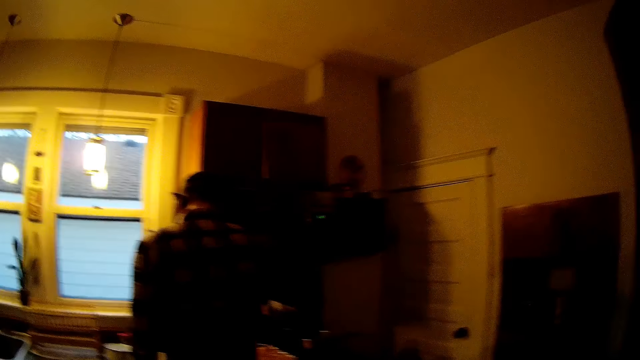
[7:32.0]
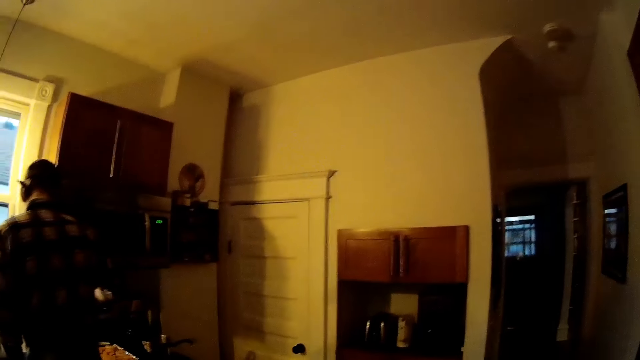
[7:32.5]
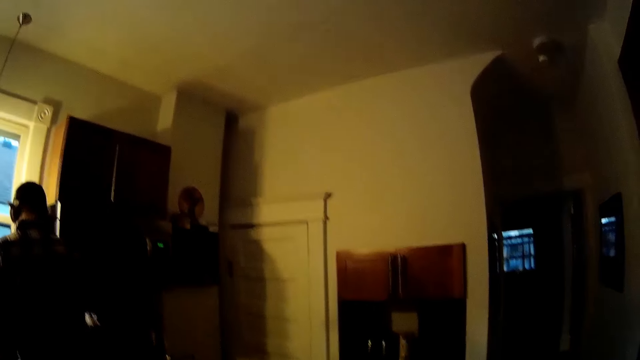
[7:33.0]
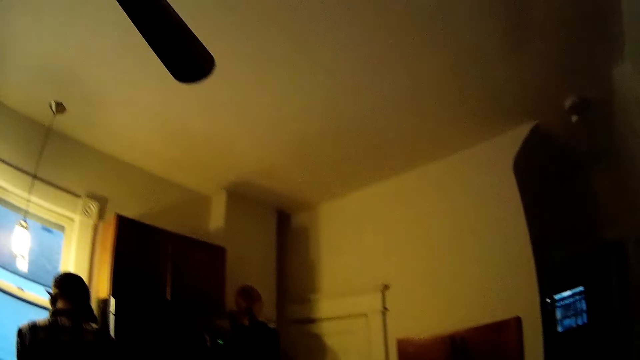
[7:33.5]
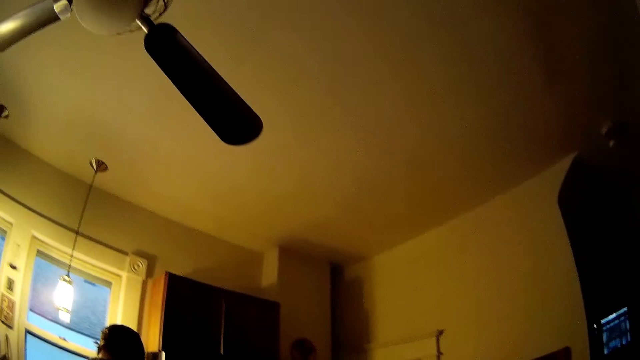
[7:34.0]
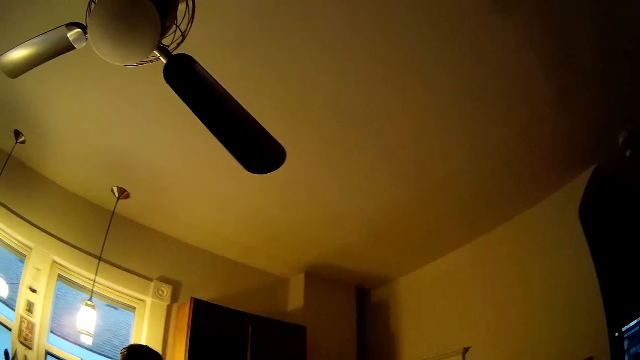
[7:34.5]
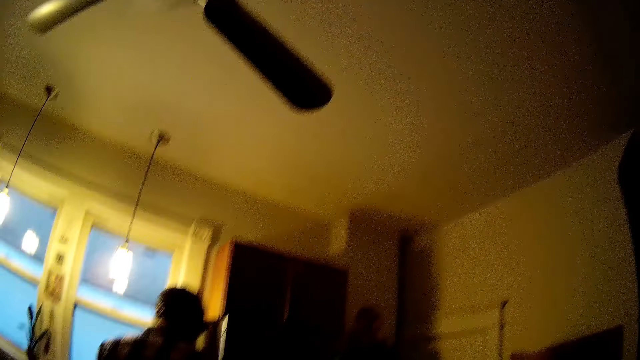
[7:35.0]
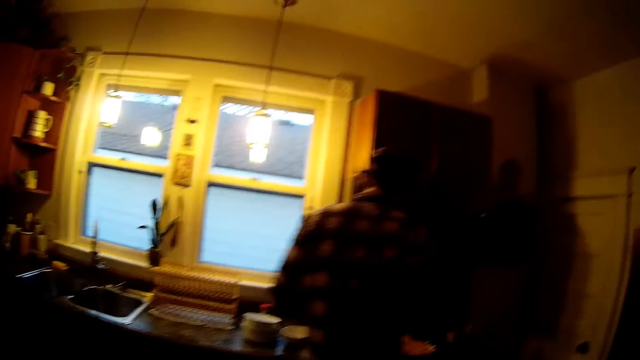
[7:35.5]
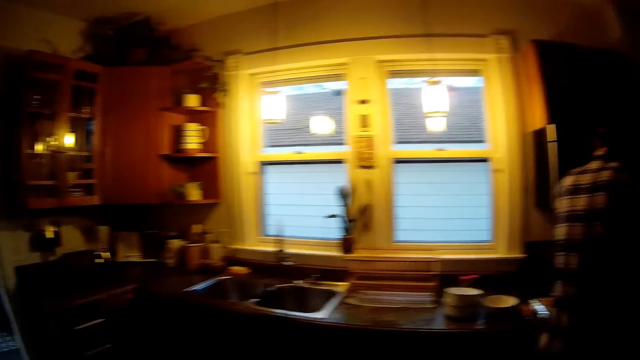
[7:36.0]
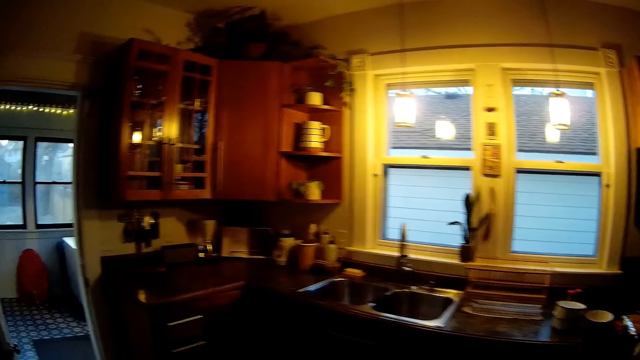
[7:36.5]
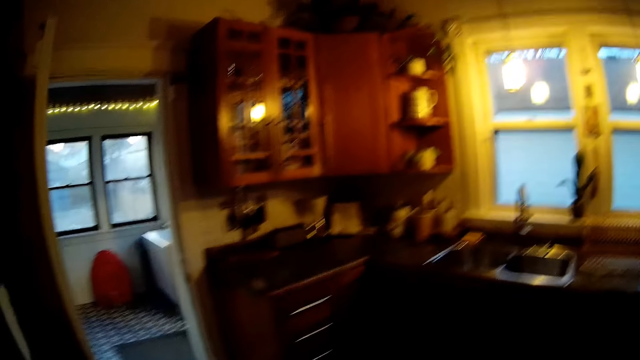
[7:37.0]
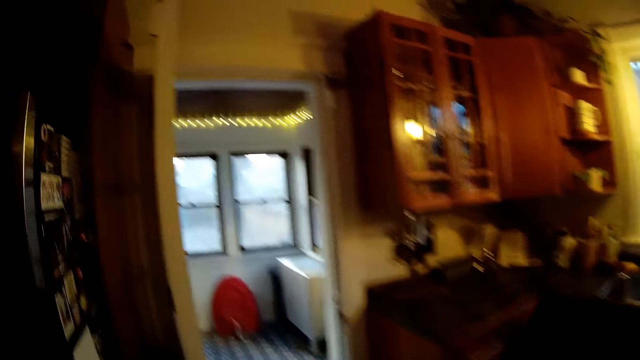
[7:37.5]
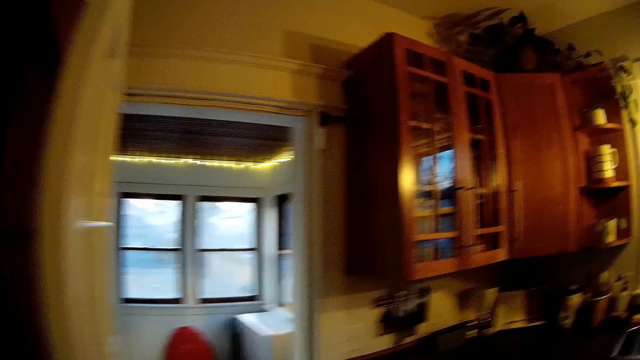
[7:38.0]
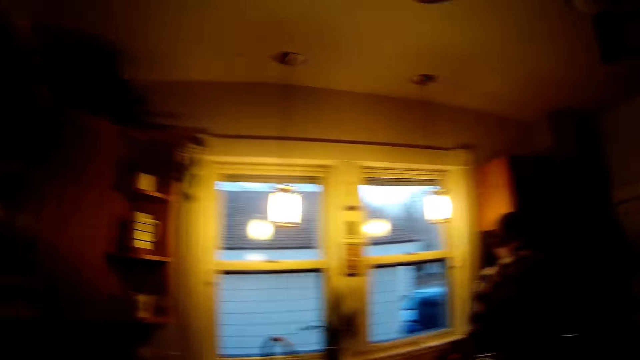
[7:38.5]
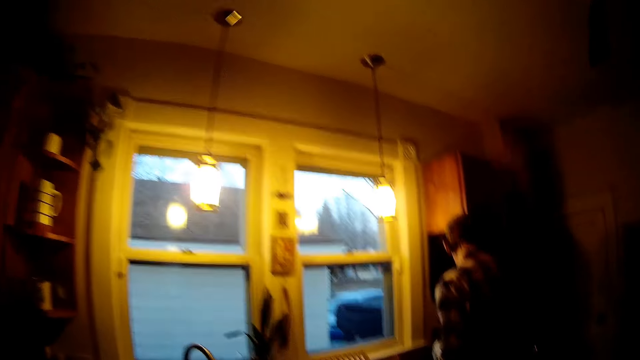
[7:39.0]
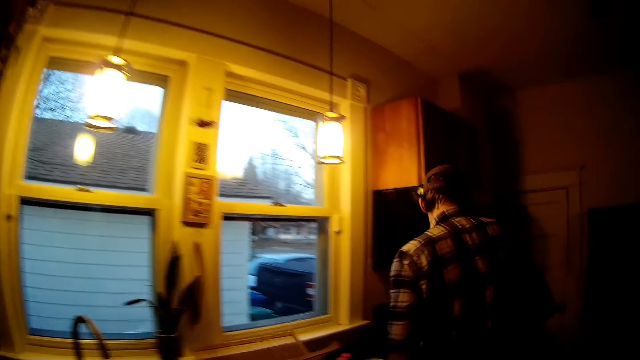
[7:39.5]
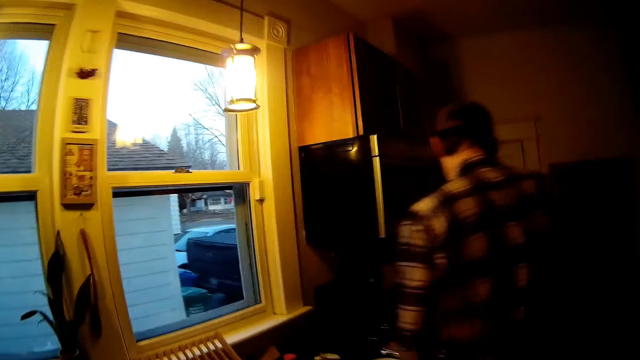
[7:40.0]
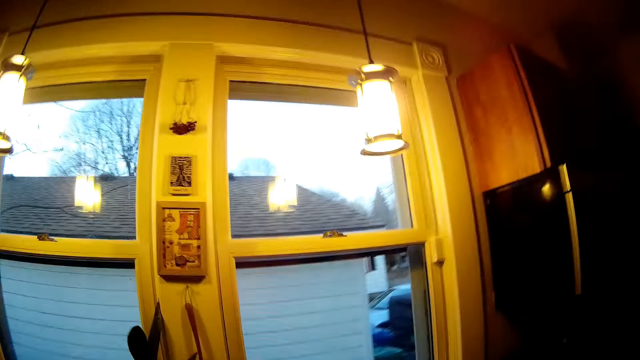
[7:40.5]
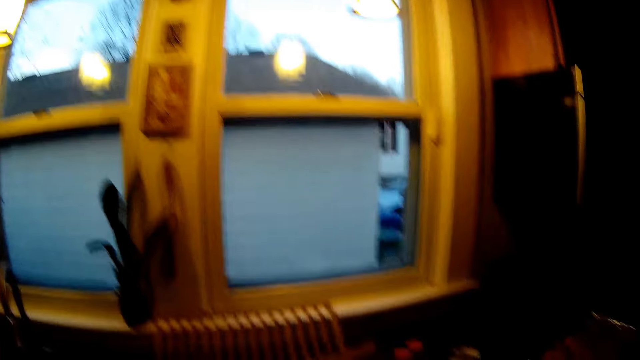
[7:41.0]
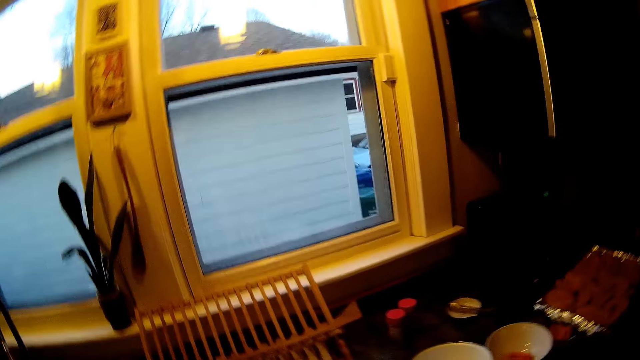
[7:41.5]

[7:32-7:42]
The camera wearer looks around. They walk.

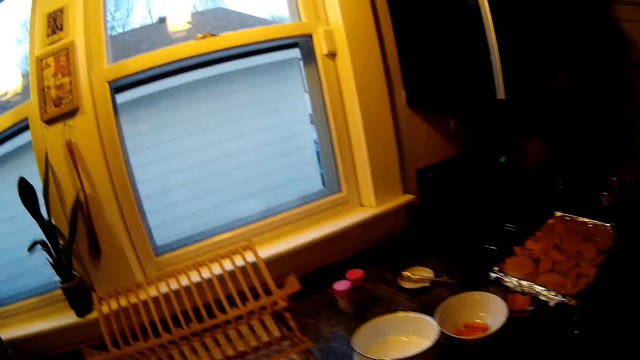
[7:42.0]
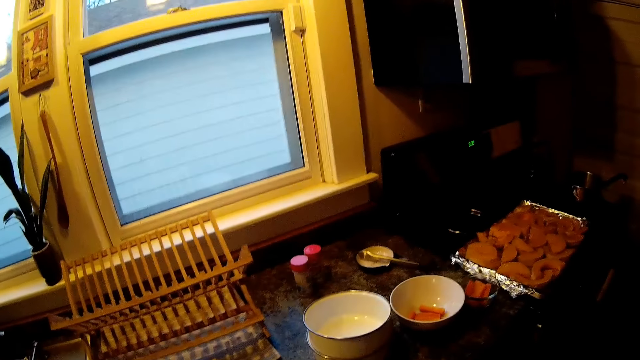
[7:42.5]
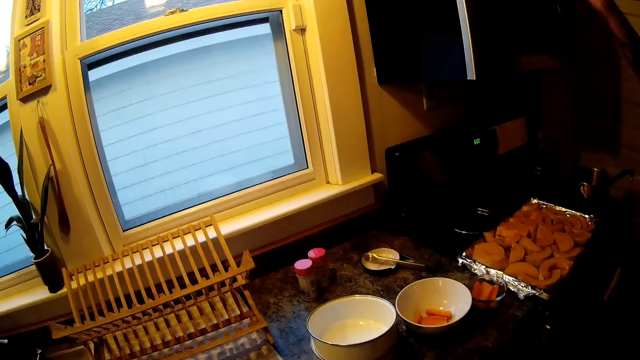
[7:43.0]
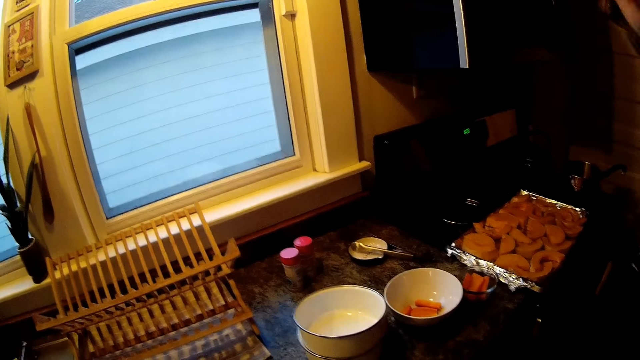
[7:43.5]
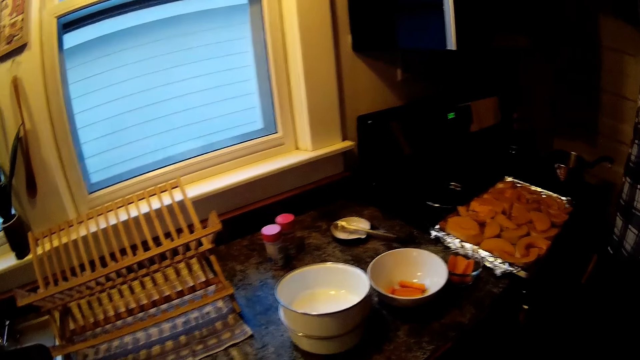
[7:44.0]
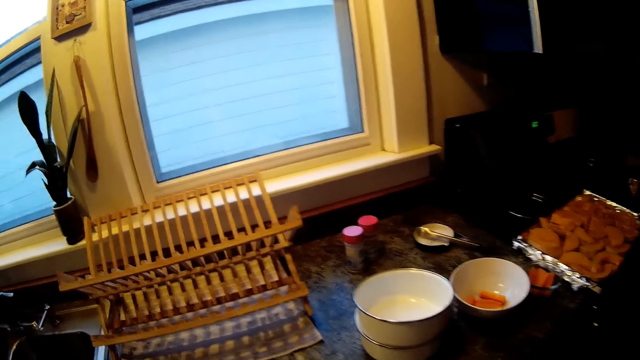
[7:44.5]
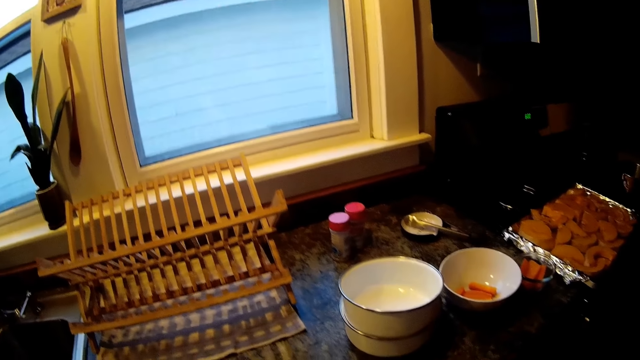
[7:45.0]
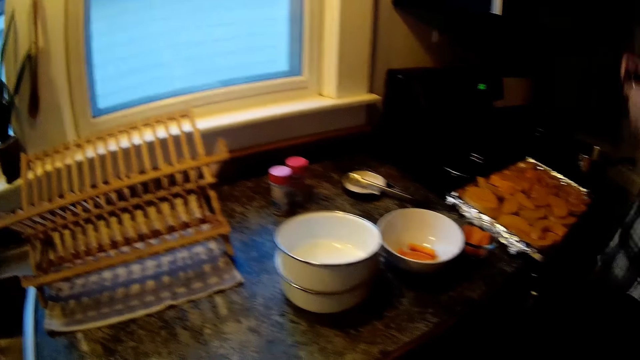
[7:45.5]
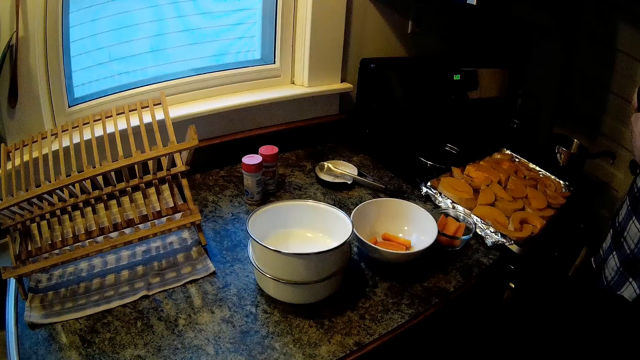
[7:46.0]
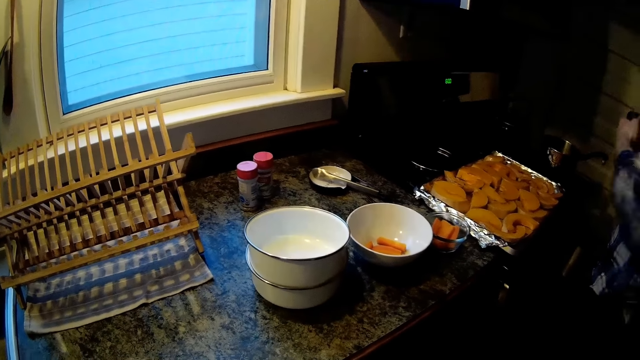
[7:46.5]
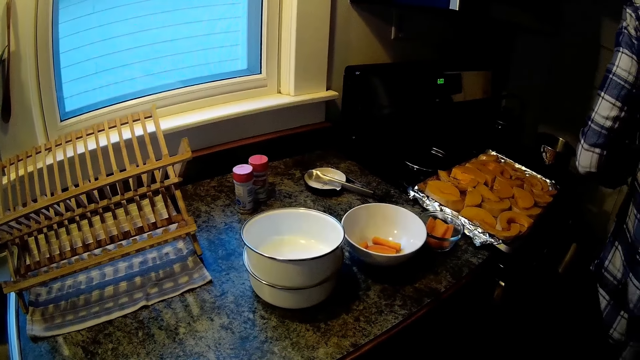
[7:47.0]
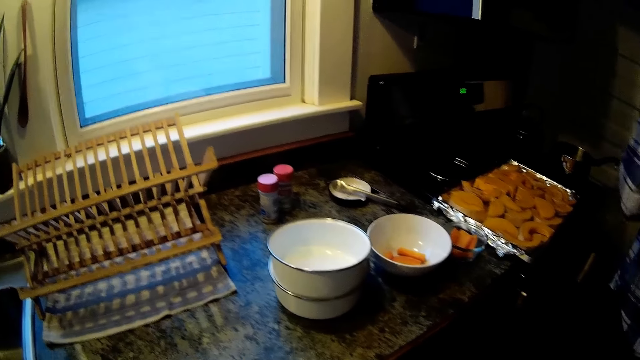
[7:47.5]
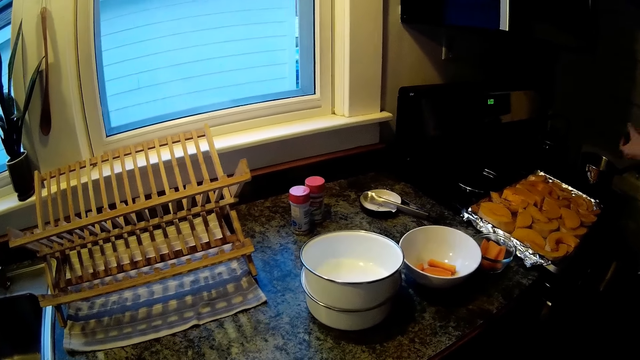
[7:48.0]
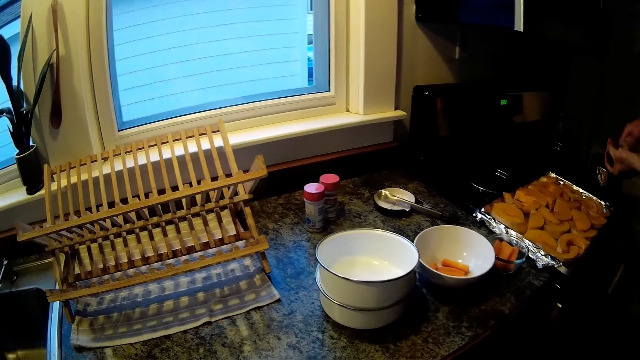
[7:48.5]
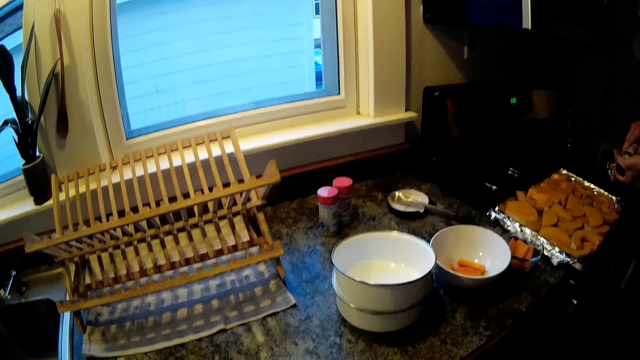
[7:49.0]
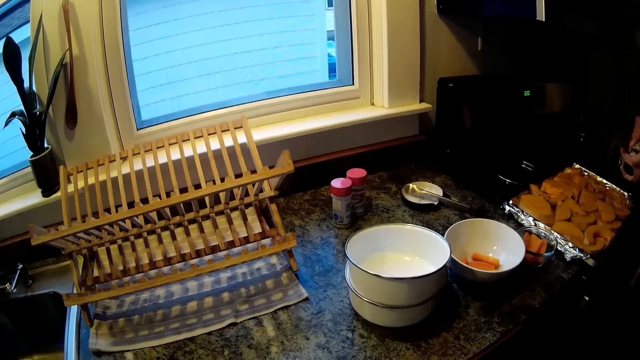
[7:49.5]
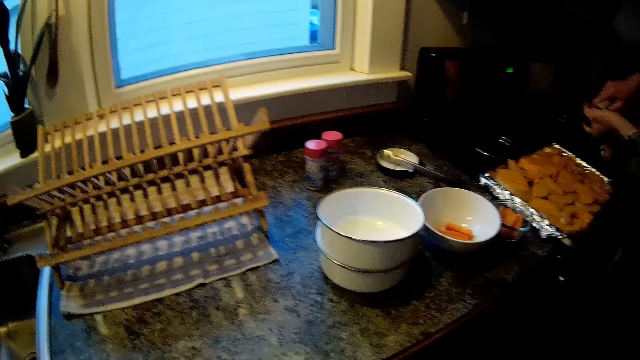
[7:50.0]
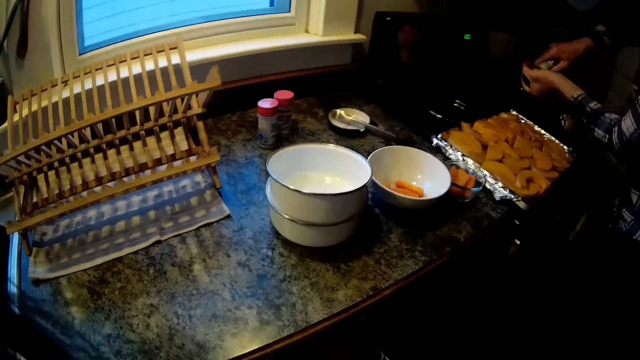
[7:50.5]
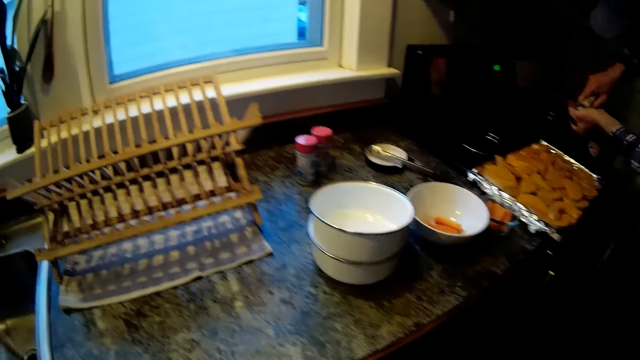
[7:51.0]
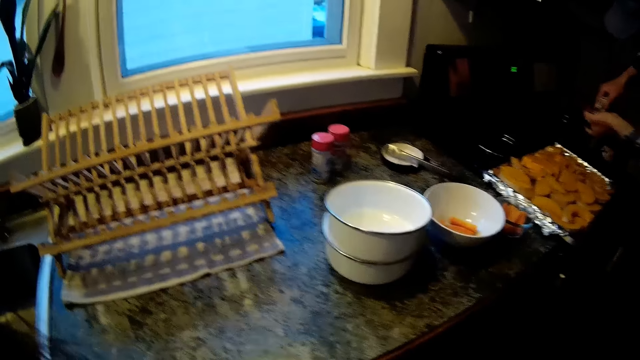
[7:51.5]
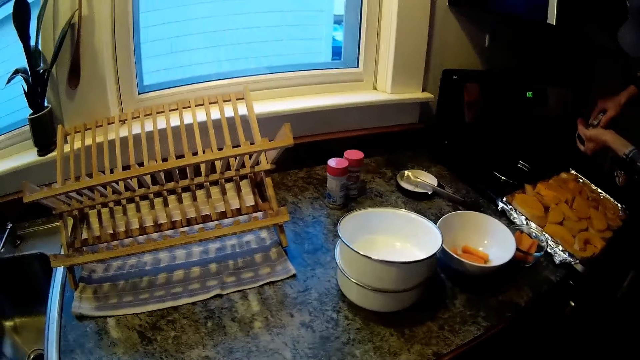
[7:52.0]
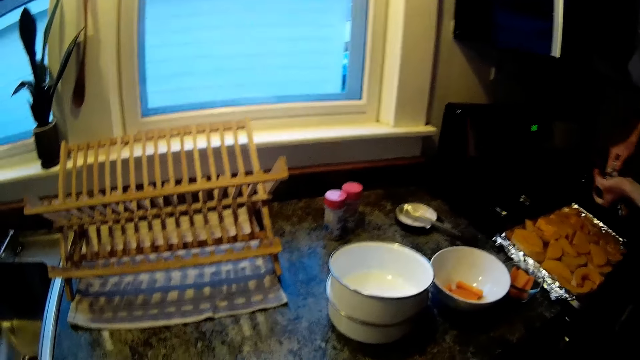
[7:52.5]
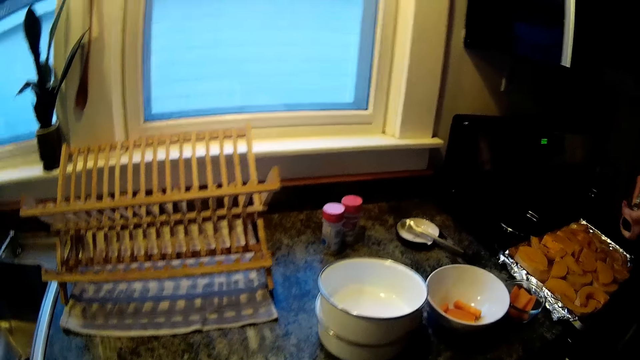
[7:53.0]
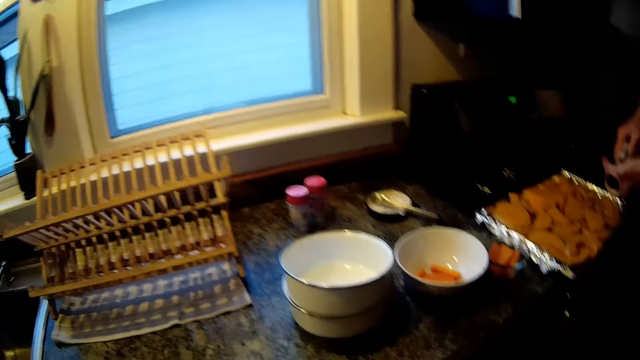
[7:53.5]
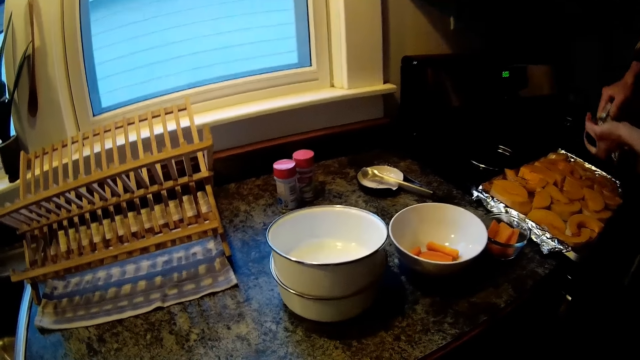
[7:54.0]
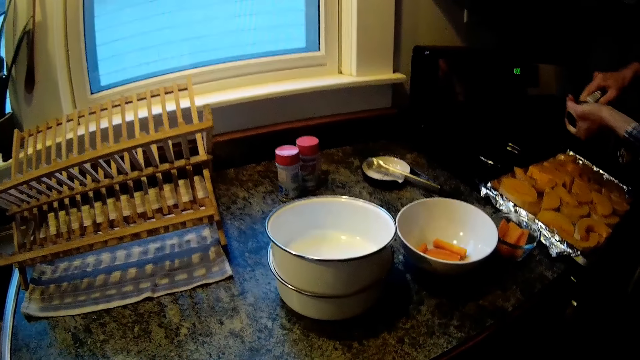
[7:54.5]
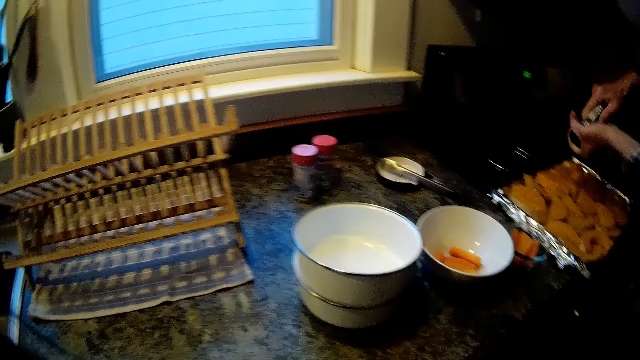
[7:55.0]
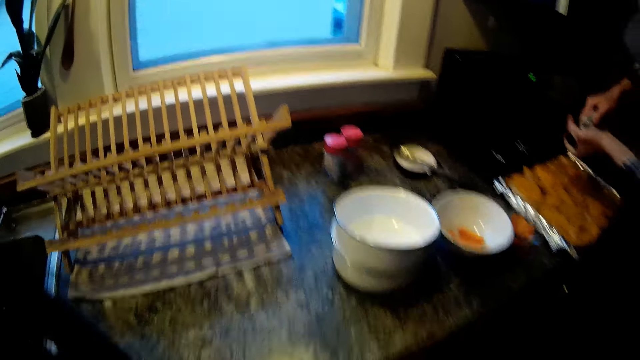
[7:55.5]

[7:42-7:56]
The camera wearer looks around. The man seasons the food with seasoning from a bottle in his hands.
